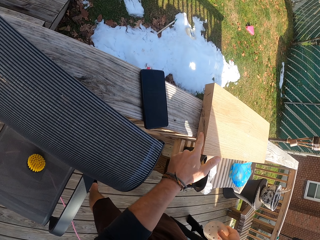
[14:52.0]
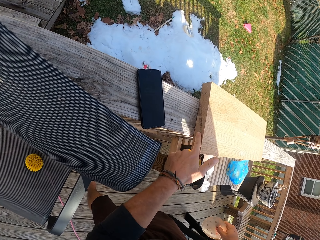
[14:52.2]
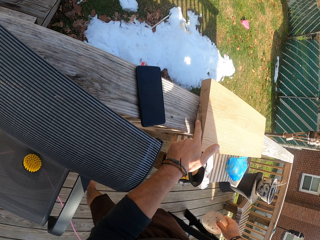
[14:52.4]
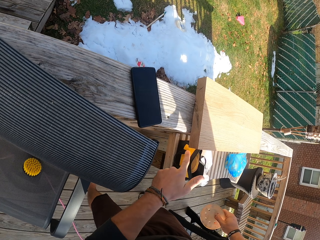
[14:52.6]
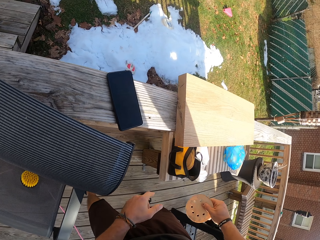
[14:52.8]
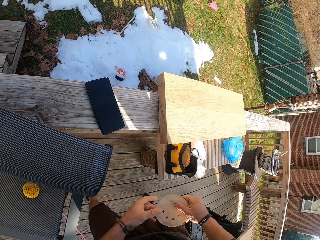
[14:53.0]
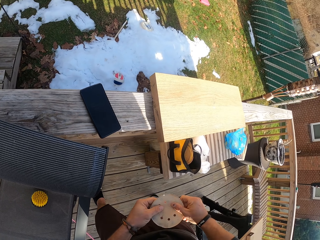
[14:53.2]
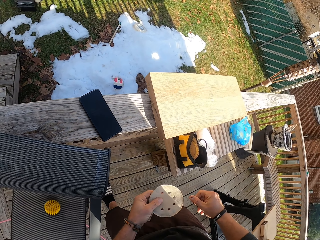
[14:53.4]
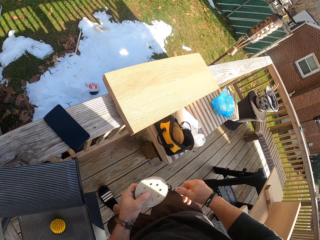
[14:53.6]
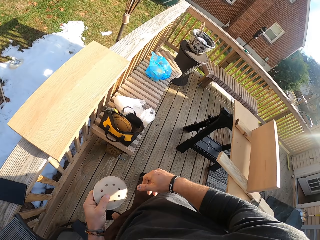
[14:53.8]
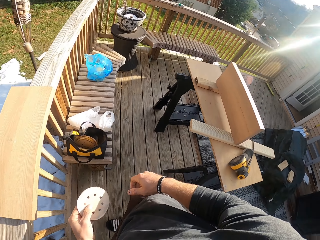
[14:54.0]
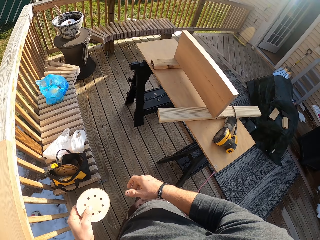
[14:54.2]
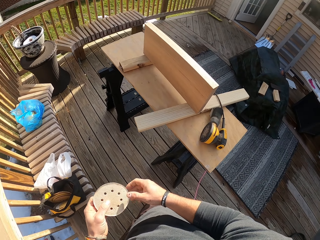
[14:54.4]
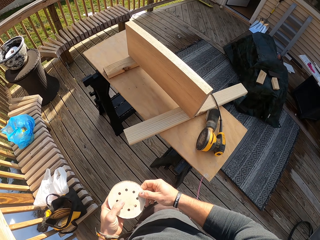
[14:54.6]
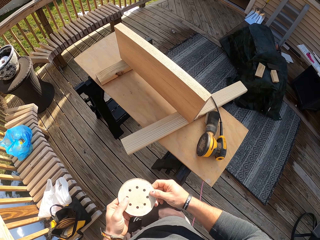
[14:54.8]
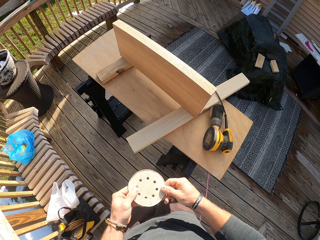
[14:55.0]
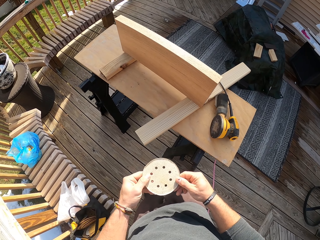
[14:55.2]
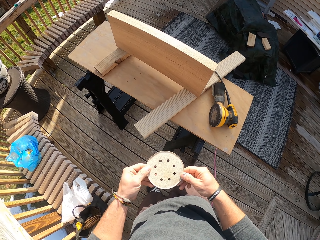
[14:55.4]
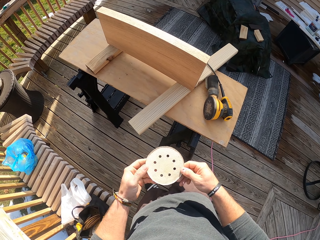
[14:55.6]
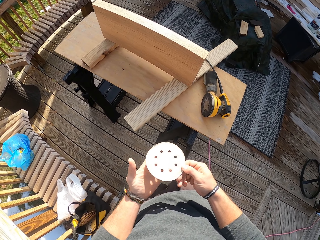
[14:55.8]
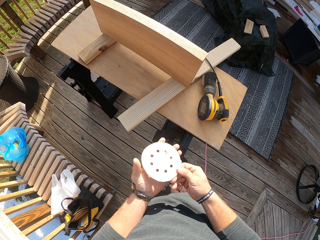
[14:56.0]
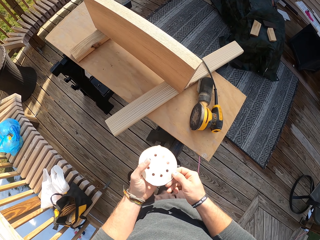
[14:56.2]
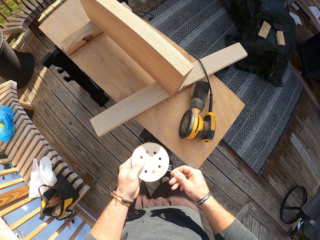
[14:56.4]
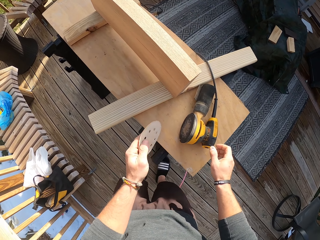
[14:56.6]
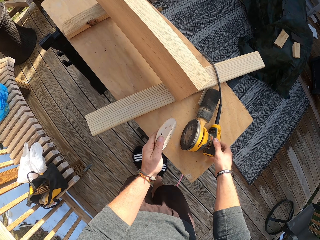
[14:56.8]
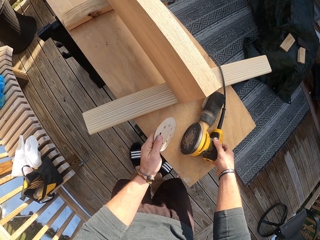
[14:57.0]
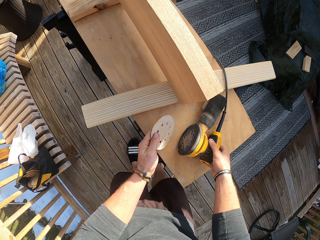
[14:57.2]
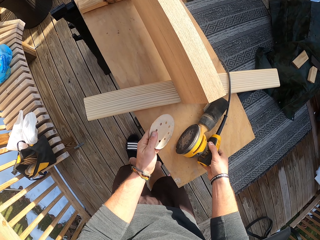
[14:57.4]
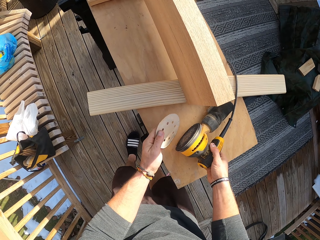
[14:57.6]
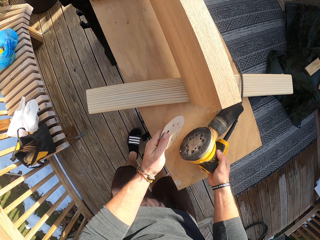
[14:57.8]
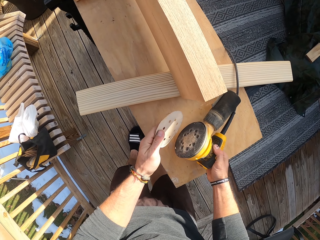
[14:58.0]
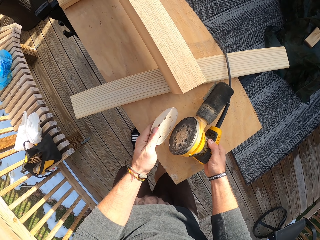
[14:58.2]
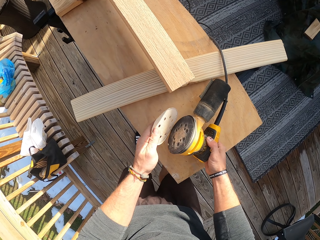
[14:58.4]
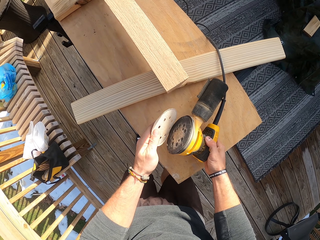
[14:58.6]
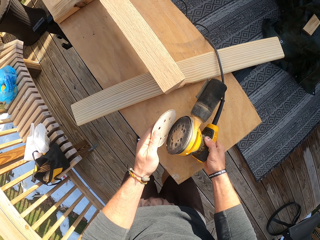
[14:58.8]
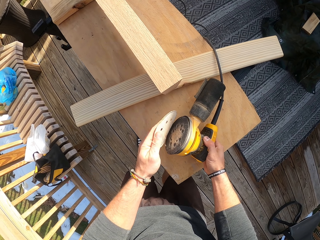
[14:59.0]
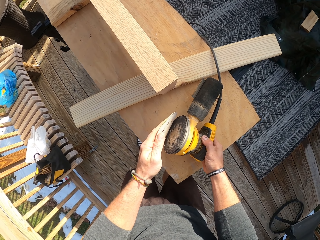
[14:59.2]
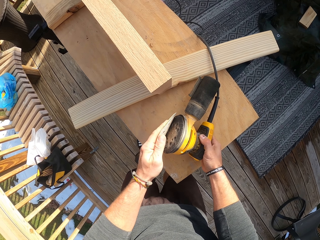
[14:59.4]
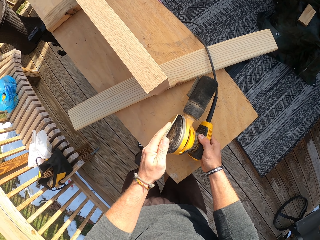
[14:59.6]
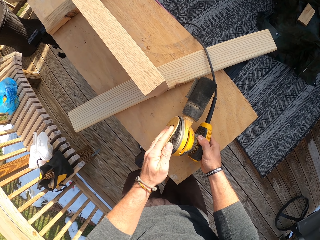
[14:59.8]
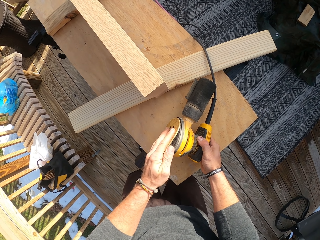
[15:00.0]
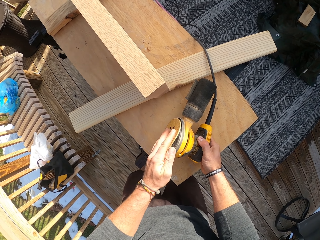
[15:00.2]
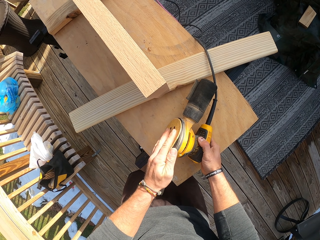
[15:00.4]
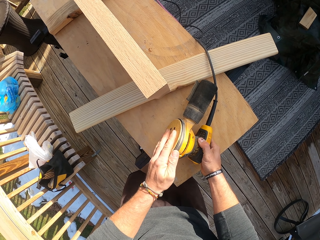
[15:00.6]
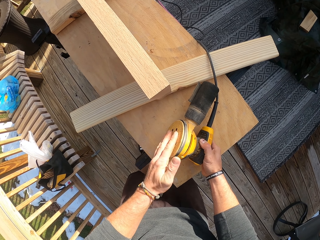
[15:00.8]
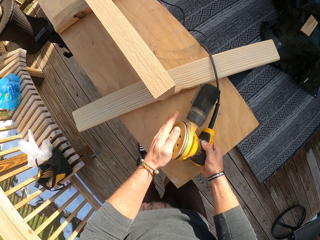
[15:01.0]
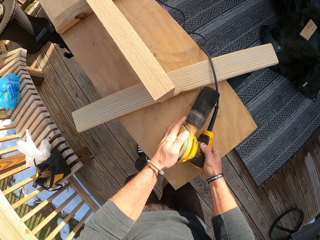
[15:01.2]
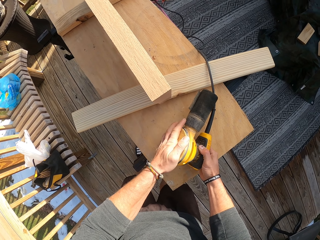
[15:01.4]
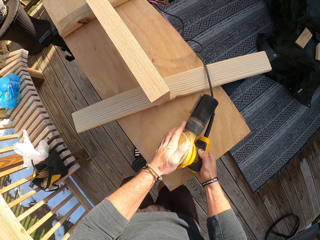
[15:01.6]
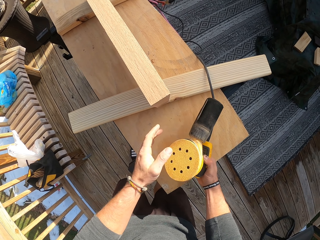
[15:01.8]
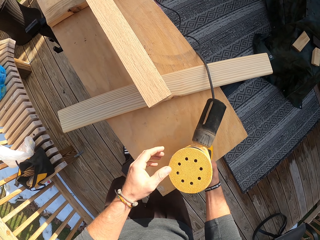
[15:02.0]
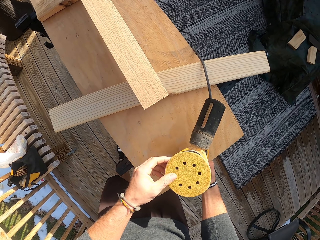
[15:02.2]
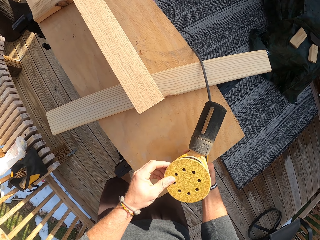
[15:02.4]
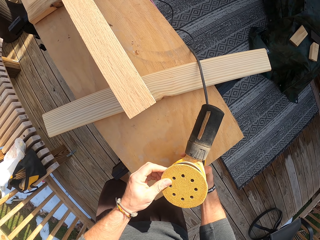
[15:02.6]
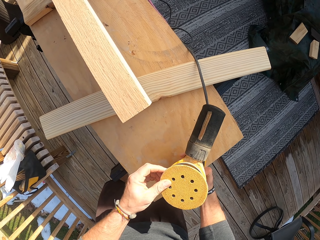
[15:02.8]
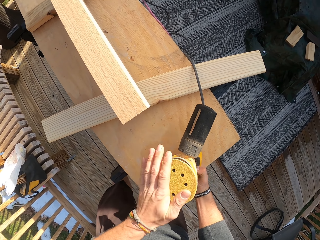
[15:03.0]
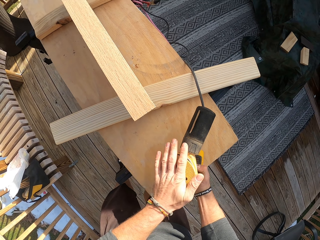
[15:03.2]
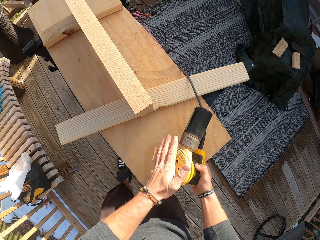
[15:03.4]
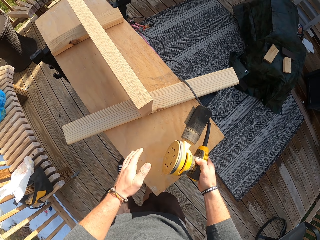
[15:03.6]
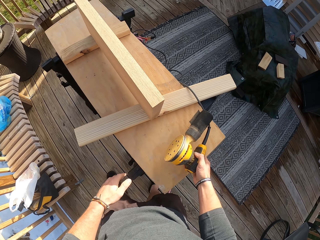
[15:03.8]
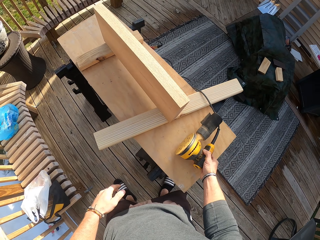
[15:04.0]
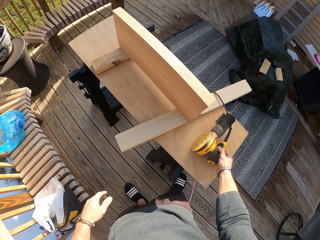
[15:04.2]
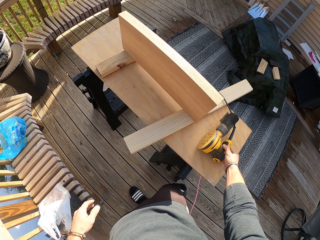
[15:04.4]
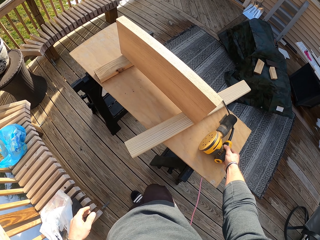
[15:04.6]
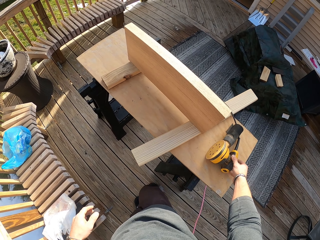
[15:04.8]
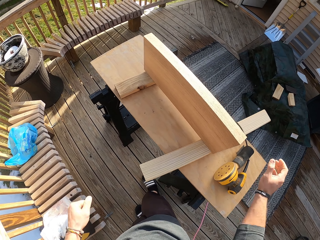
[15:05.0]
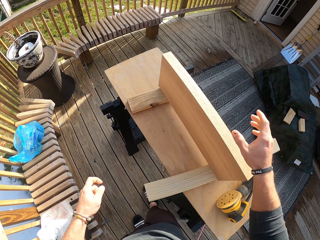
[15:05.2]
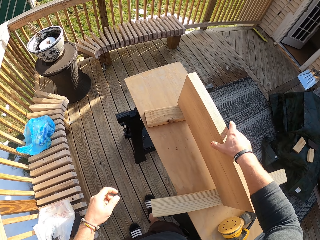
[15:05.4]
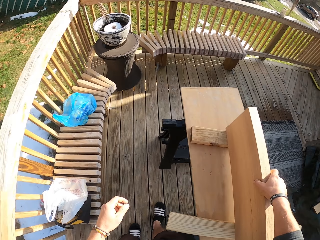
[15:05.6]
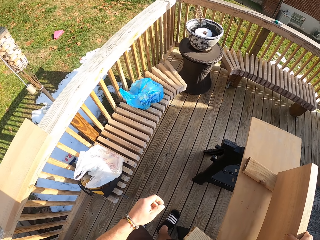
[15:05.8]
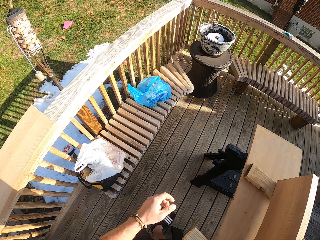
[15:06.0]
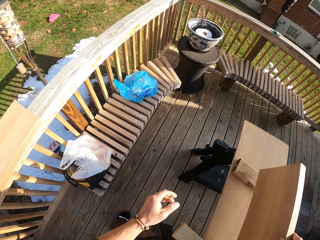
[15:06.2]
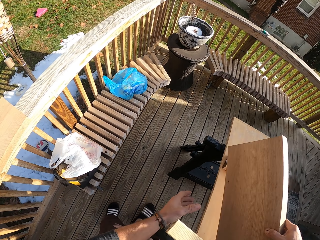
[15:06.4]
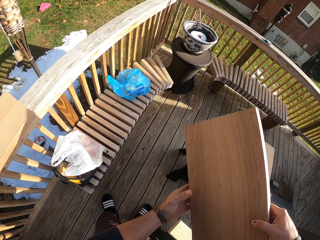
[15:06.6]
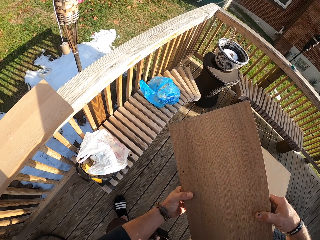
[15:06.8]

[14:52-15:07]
The camera wearer touches on the wood with his left finger. He passes the sander paper from his right hand to his left hand and holds the sander paper with both hands. He turns around. He looks at the sanding disc. He picks up the sander from the table with his right hand. He touches on the sanding machine. He attaches the sander paper in his left hand to the sander in his right hand. He presses the sanding disc on the machine. He lifts the sanding machine from the table. He drops the sander on the table with his right hand. He picks up the piece of wood on the table with his right hand.

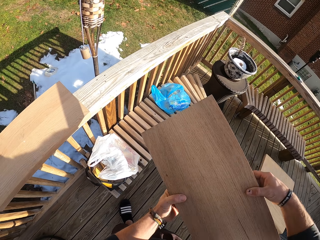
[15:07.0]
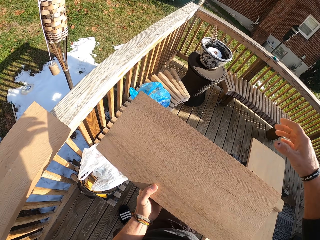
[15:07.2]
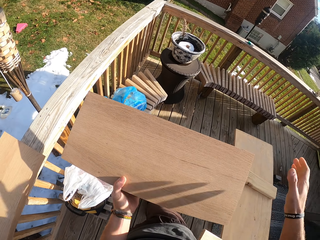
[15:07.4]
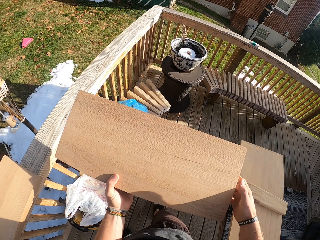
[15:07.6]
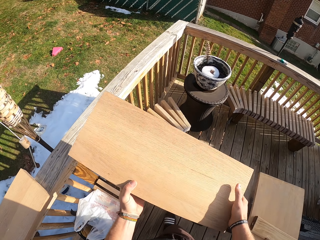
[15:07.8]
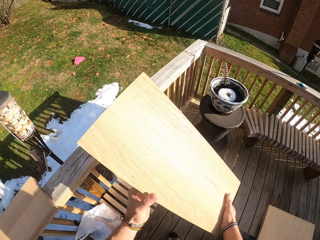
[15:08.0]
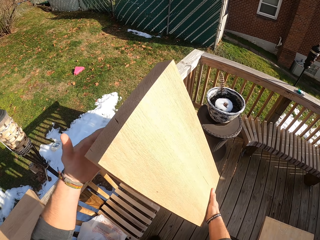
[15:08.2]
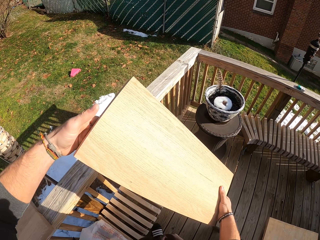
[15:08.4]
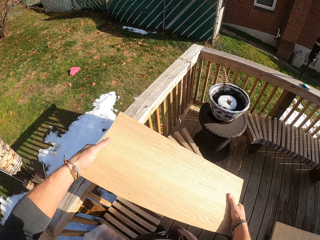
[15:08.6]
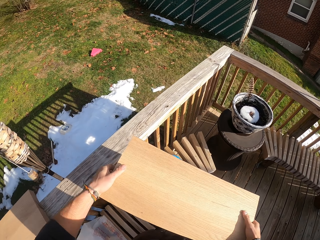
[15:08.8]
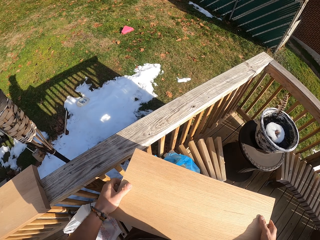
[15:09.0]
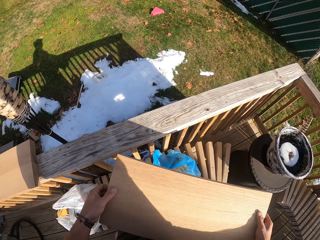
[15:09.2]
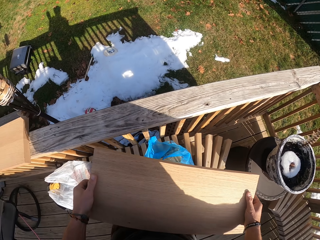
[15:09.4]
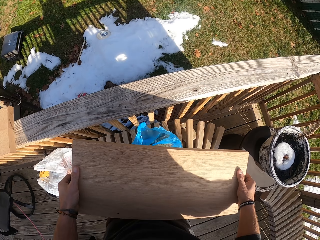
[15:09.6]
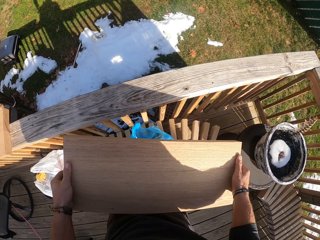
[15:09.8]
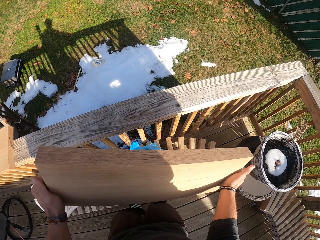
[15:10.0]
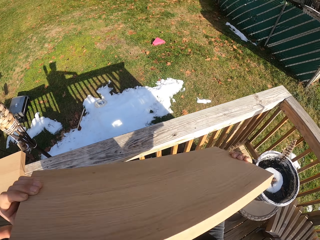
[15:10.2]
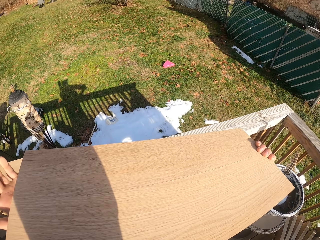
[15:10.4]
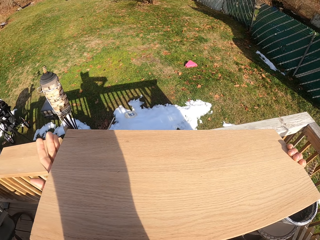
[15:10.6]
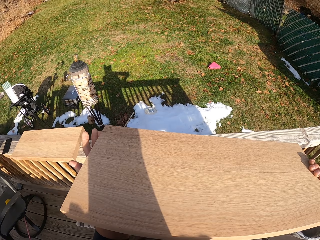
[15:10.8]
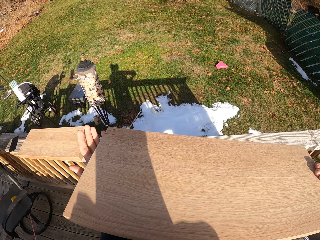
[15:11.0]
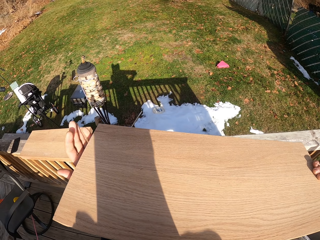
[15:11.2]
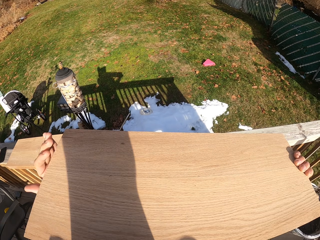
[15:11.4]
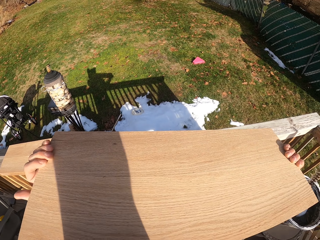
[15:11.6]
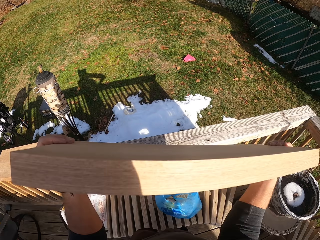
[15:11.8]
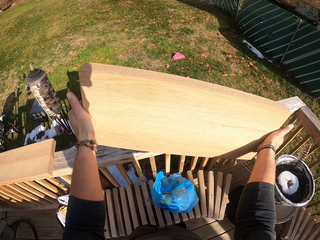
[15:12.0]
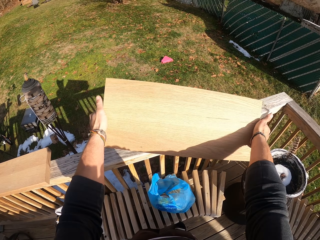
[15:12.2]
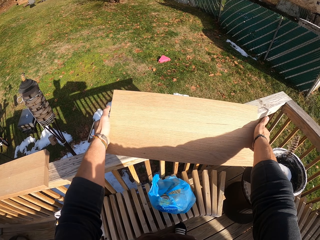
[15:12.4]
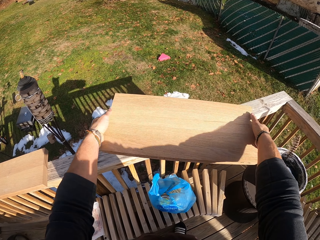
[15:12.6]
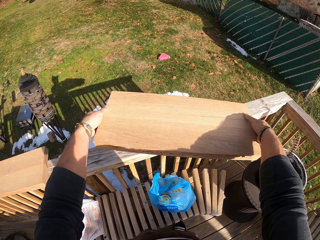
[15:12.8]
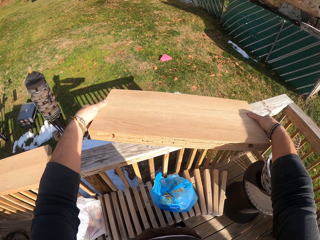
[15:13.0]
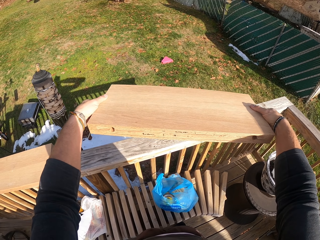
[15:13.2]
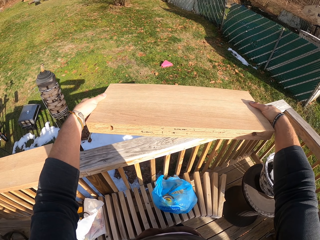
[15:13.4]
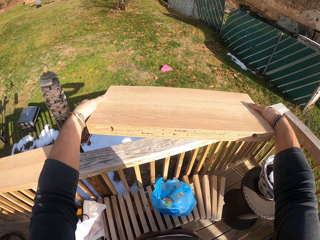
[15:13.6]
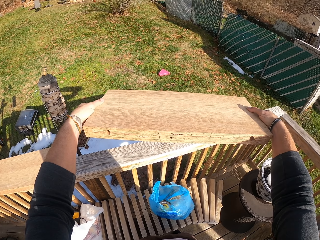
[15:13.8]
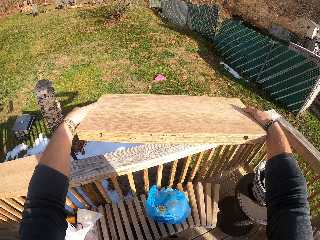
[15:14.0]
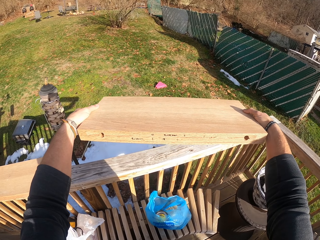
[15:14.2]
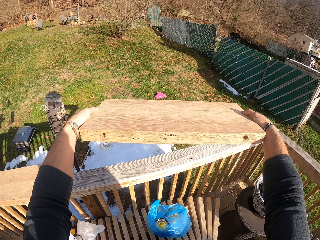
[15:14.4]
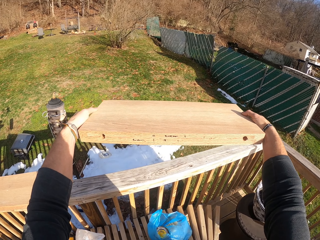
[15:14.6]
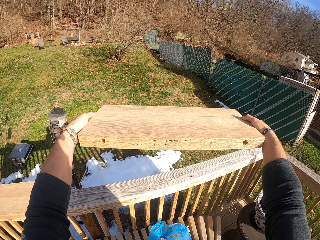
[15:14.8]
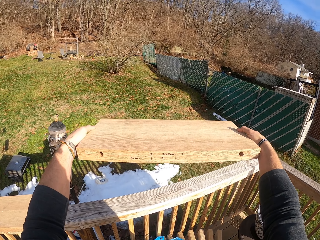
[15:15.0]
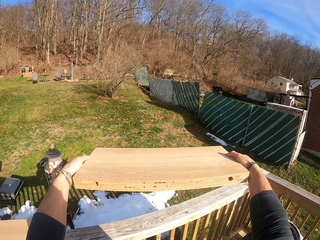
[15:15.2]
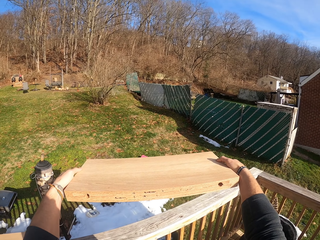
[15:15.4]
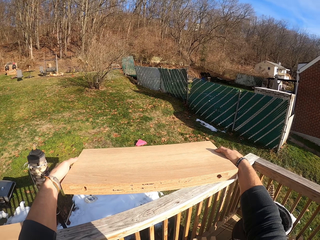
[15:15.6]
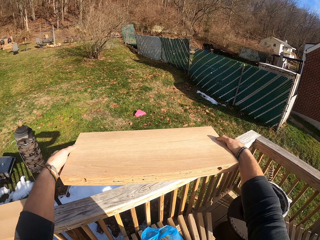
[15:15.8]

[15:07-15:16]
The camera wearer holds the piece of wood with both hands. They turn the piece of wood. They turn the piece of wood again.
